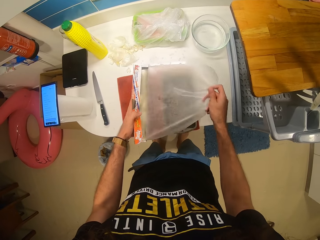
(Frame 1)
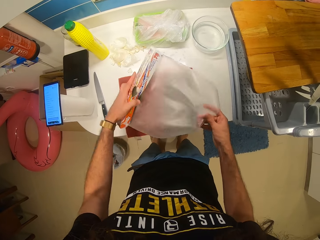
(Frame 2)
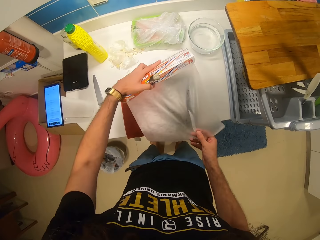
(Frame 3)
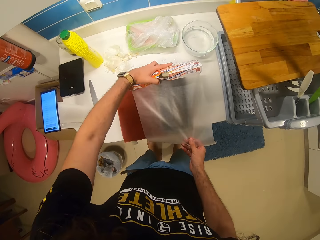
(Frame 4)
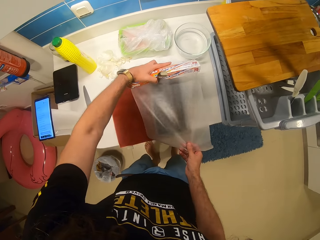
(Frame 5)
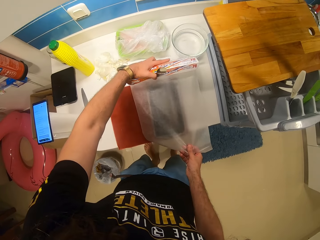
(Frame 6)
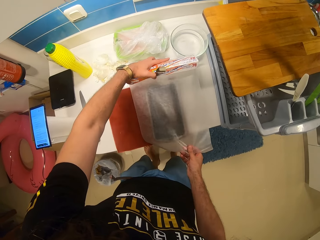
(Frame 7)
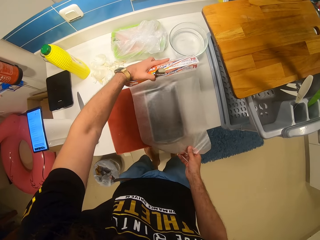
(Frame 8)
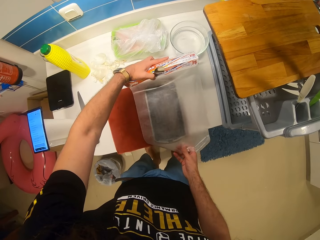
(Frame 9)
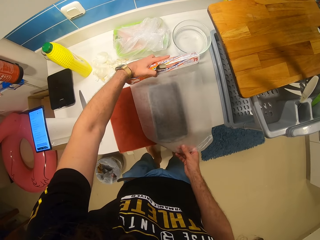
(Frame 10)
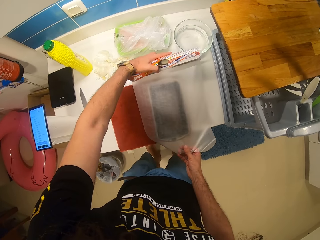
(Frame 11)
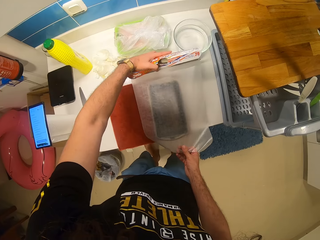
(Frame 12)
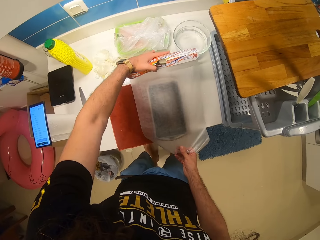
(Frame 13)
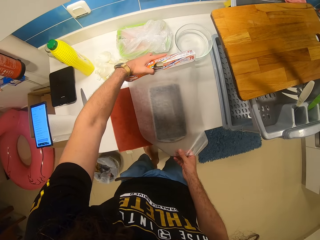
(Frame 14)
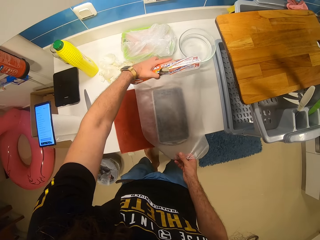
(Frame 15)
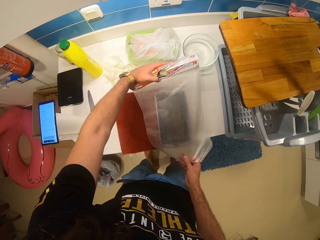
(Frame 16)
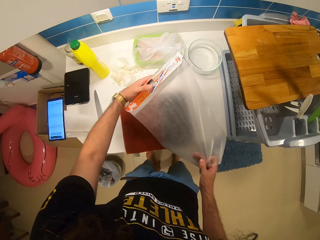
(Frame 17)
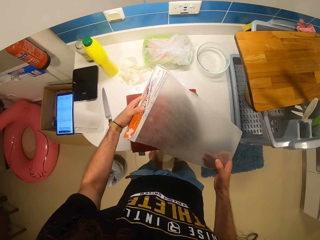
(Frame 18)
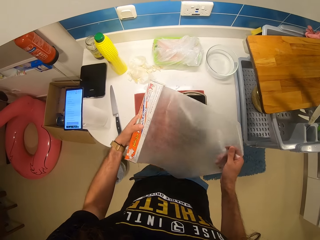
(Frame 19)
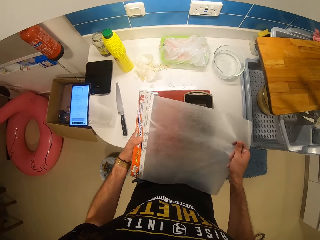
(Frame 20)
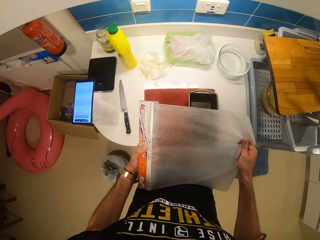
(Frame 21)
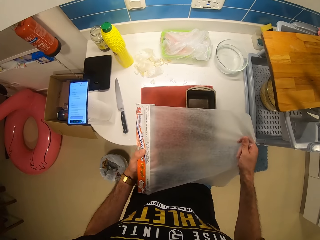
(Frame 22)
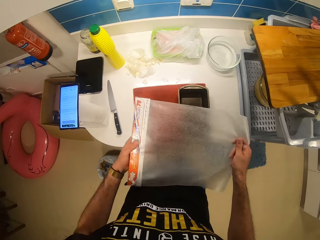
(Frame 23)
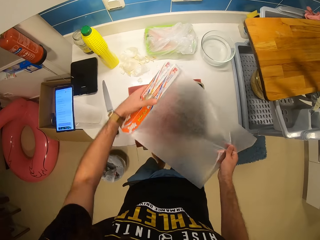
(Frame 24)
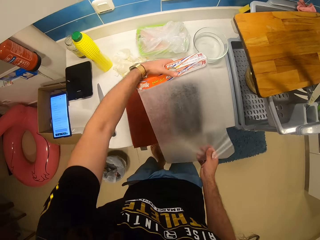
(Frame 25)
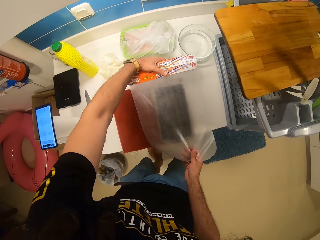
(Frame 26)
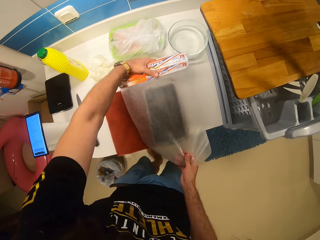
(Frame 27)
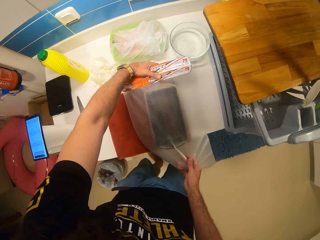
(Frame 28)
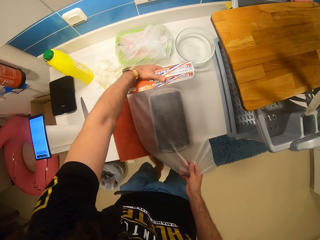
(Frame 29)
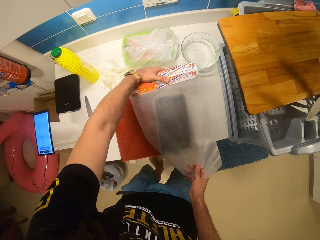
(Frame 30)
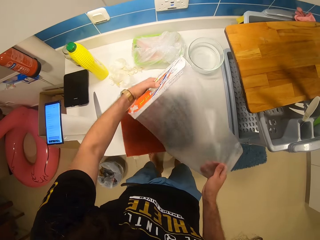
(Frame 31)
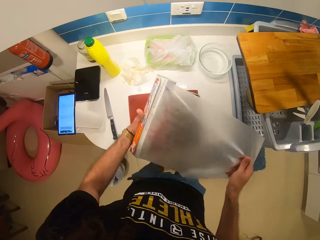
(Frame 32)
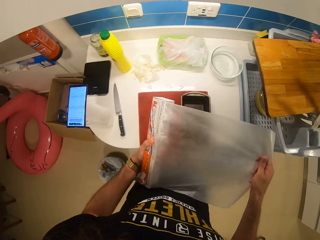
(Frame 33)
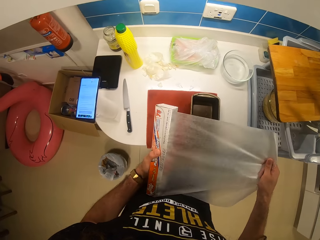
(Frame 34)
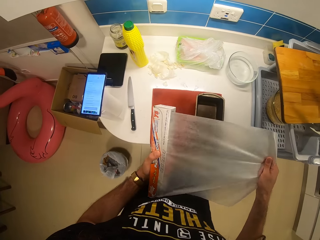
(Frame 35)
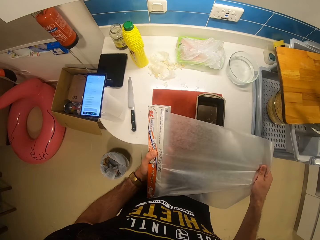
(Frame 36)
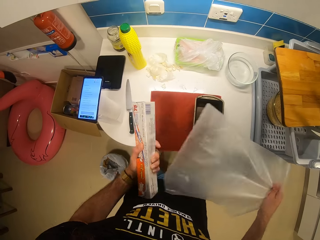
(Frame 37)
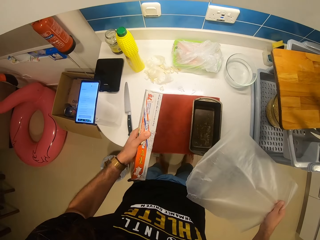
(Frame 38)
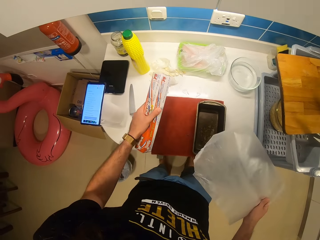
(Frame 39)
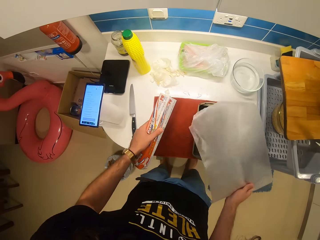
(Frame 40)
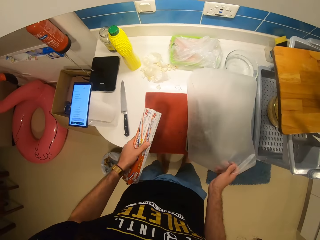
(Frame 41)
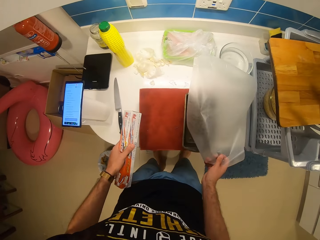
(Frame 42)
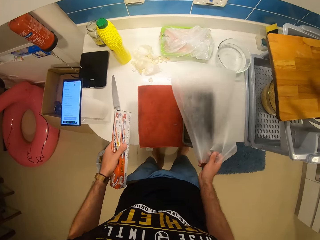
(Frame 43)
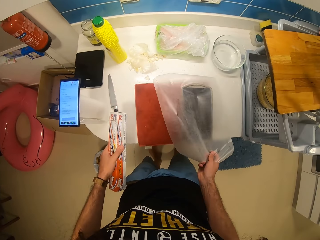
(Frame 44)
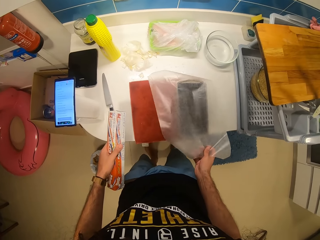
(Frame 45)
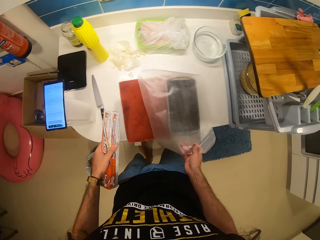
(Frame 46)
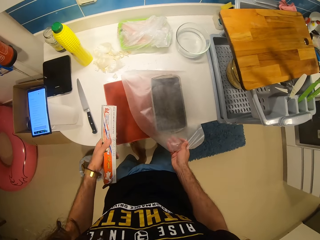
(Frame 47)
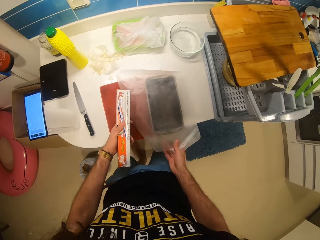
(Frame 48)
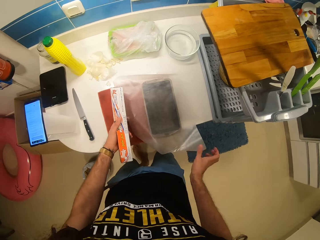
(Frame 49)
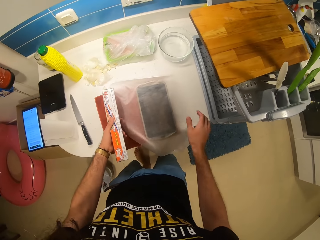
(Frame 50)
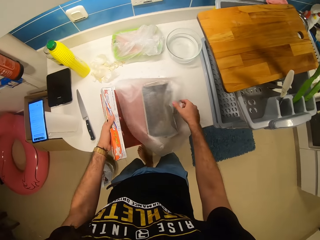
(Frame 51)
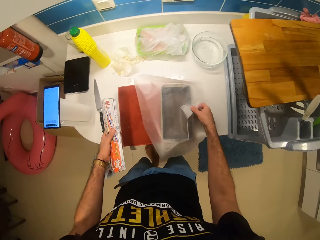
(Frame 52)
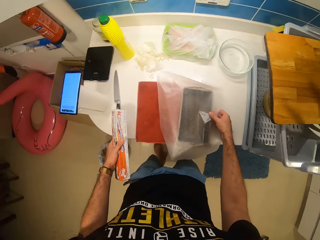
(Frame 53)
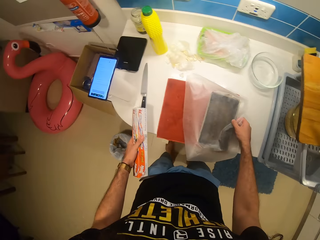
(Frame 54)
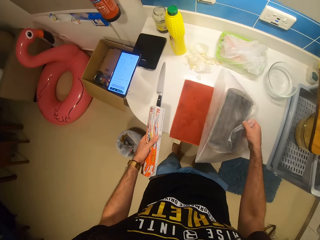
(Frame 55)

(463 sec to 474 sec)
The camera wearer measures the pastry pan with the parchment paper. They wrap around the bread container. They cut the parchment paper from the box. They place the paper on the pastry pan with the right hand.

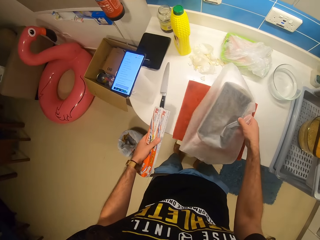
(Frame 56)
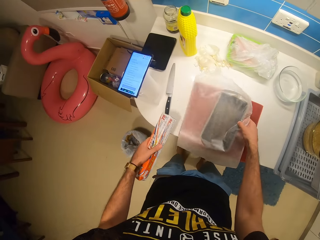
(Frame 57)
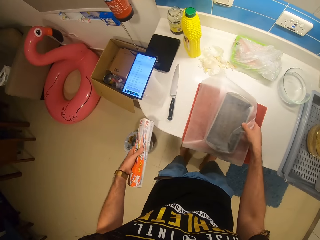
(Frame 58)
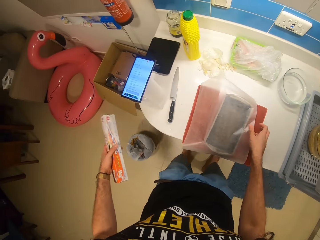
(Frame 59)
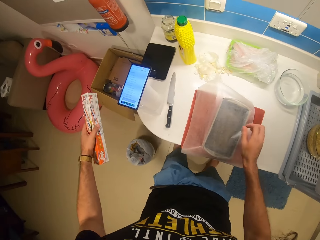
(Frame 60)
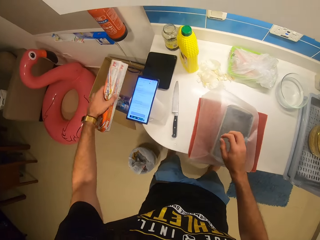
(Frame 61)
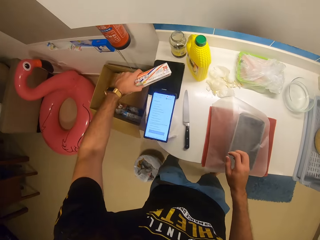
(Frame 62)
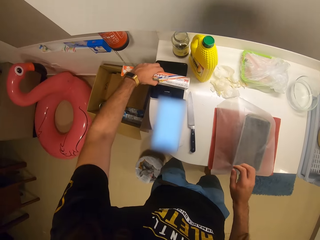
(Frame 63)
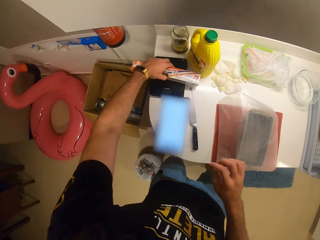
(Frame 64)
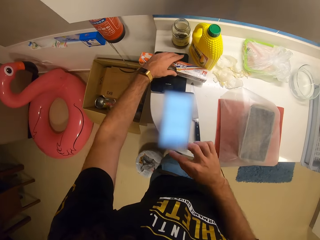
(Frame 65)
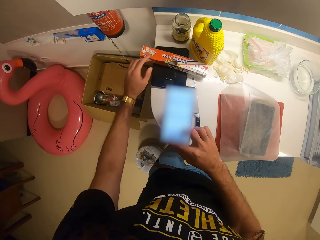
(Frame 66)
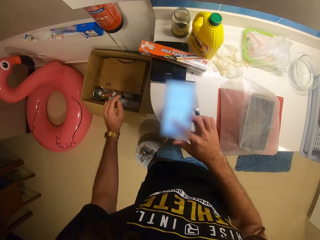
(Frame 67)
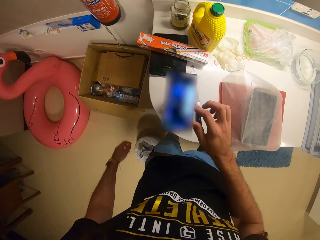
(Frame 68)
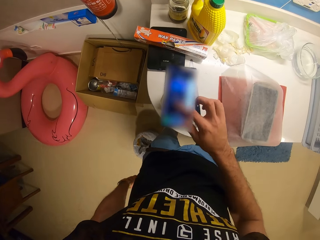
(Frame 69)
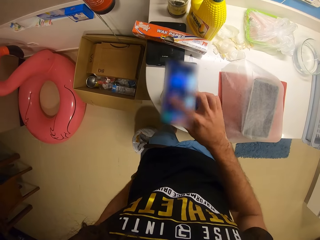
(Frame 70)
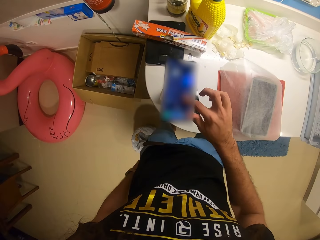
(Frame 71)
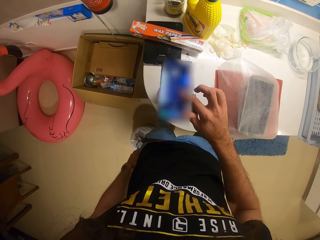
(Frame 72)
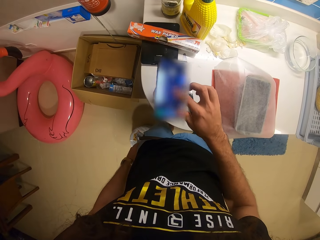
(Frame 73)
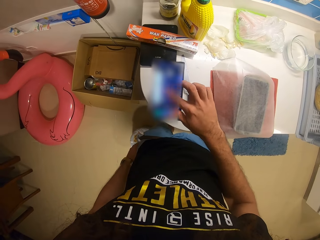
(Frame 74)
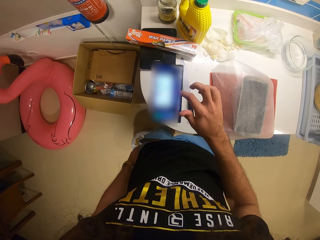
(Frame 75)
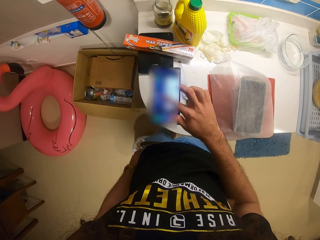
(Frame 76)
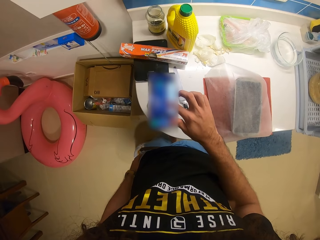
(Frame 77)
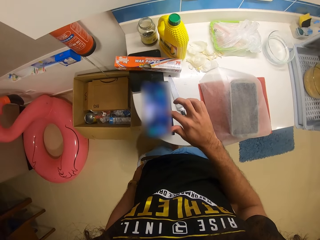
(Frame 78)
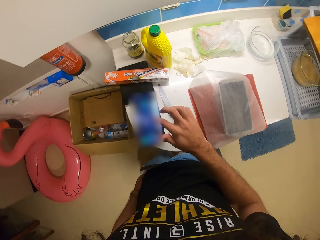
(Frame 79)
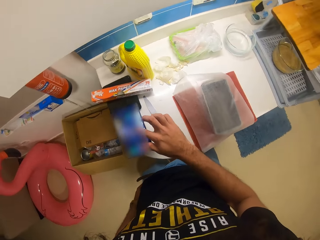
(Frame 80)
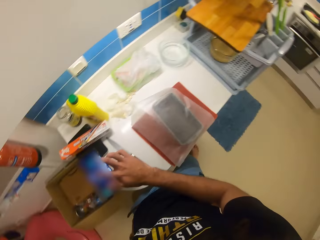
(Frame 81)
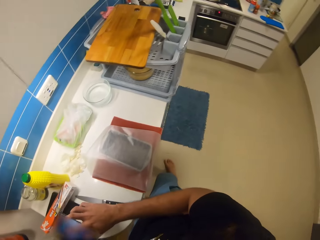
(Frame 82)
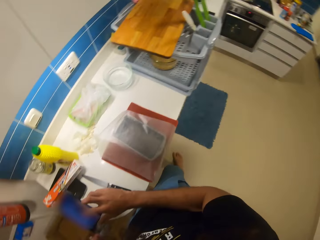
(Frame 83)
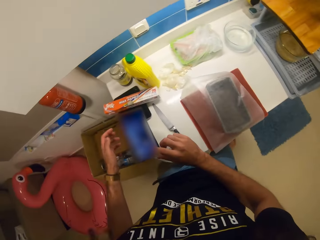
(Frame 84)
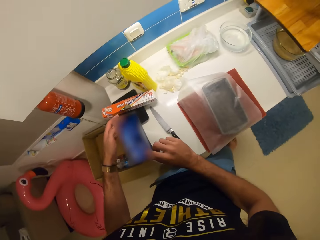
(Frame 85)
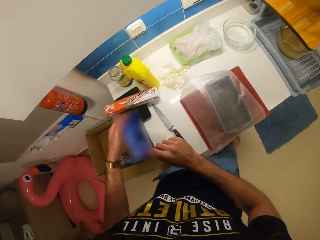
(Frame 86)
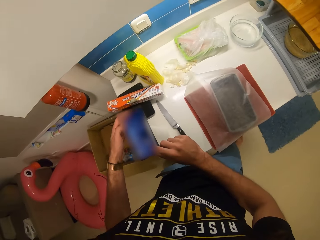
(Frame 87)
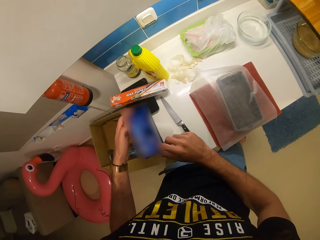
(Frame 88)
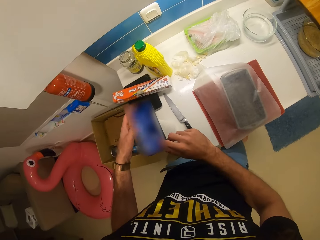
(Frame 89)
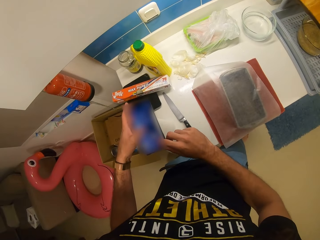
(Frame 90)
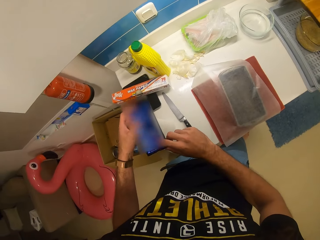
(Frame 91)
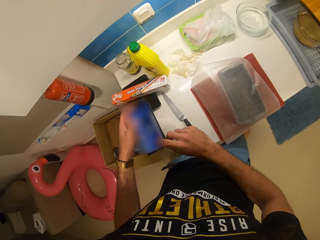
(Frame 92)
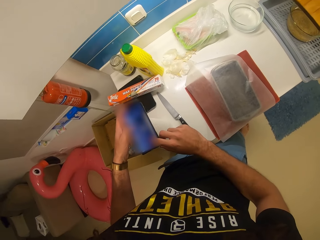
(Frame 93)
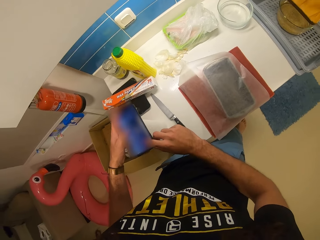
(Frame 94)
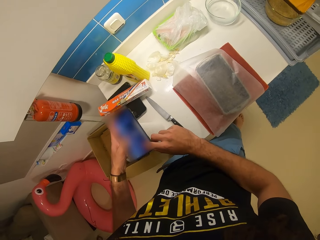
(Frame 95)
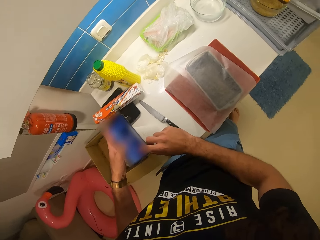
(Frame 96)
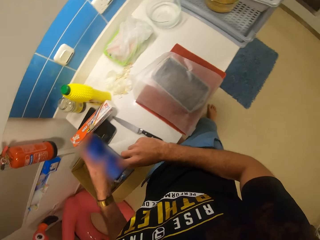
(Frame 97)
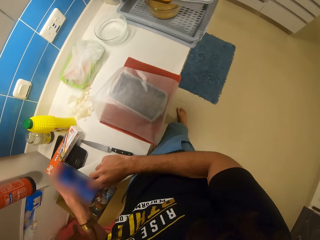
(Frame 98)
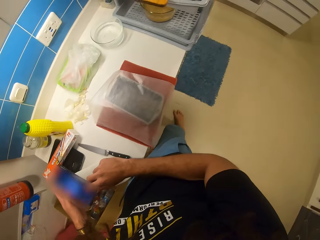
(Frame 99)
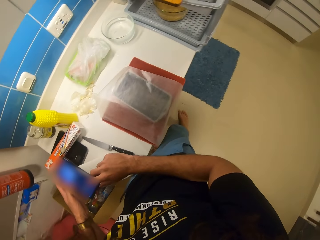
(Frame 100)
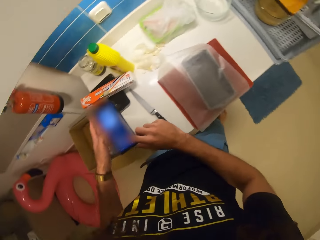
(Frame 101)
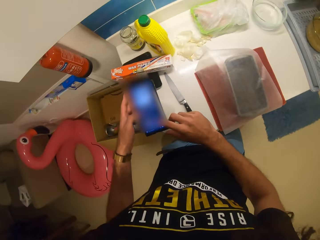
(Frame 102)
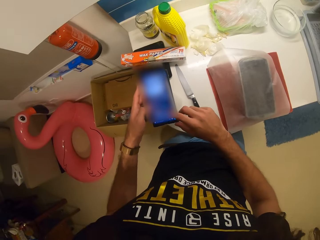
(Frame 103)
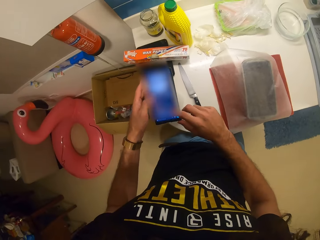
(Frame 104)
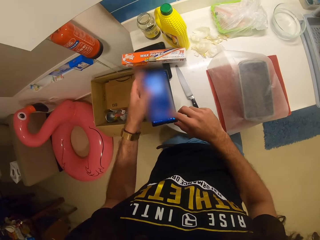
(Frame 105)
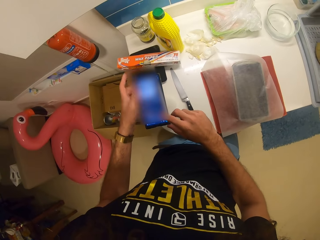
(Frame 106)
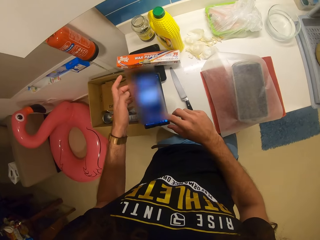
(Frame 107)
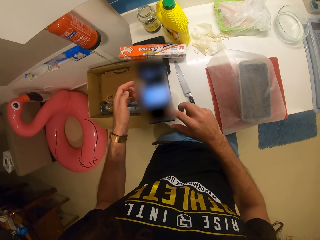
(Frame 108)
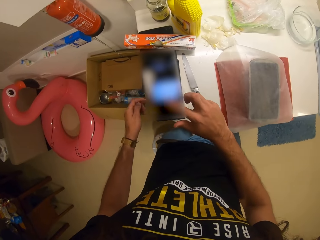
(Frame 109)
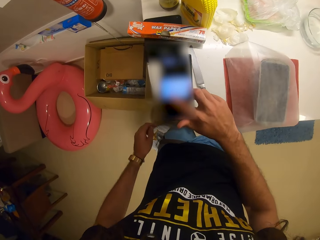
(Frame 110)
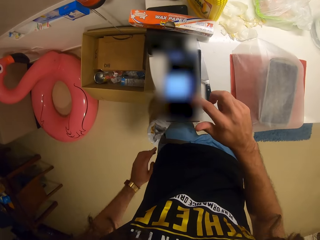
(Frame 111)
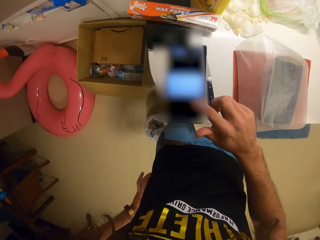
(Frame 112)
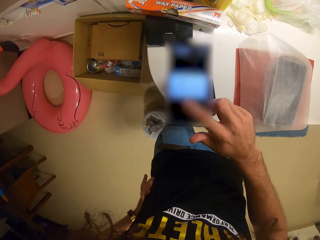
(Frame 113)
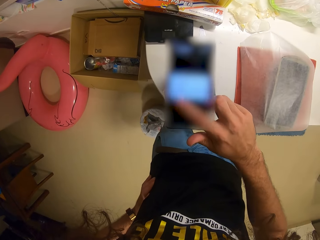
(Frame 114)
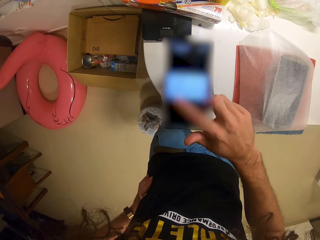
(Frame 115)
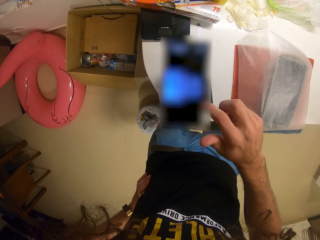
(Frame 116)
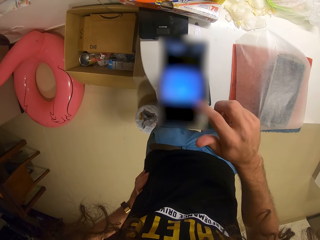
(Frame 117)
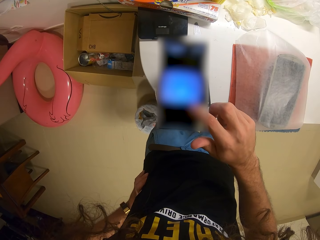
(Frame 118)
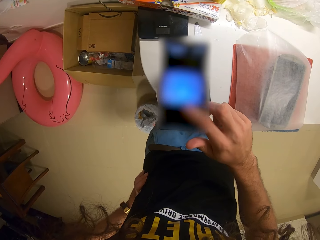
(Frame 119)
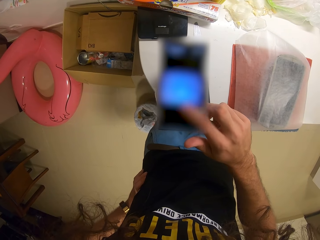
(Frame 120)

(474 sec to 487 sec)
The camera wearer moves the bread container to another place. He moves towards the countertop. He drops the parchment paper pack on the kitchen counter. He touches a mobile phone with his right index finger. He withdraws the hand from the countertop. He scrolls the mobile phone with the right hand. He holds the phone with both hands. He touches the mobile phone with both hands. He scrolls the mobile phone with the left hand. He scrolls the mobile phone with the right hand.
